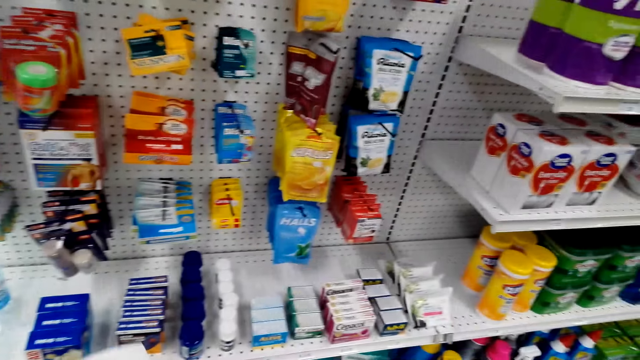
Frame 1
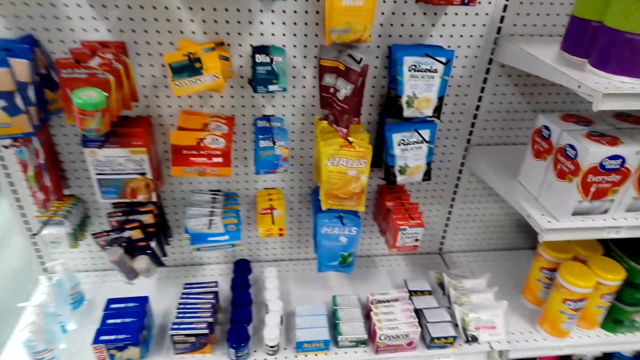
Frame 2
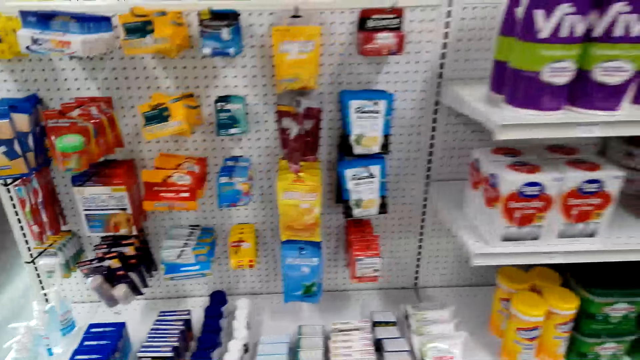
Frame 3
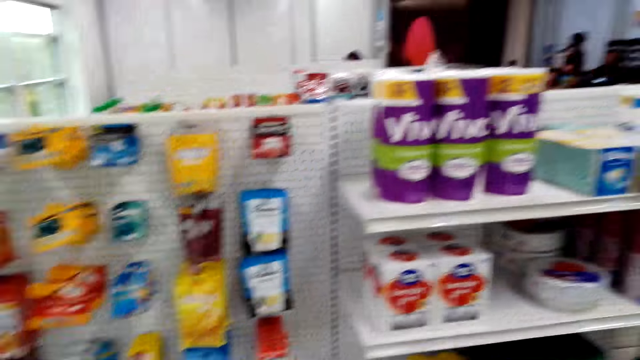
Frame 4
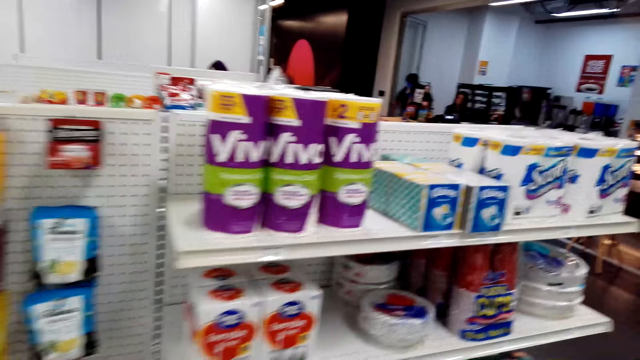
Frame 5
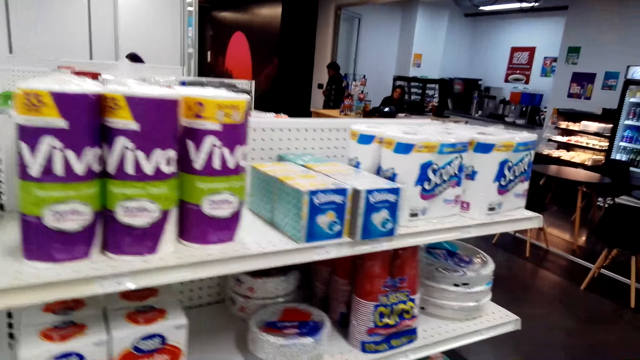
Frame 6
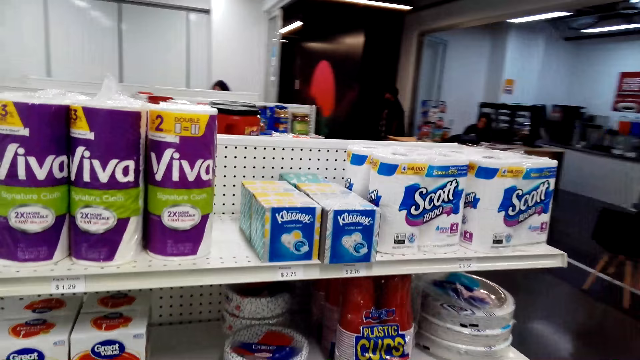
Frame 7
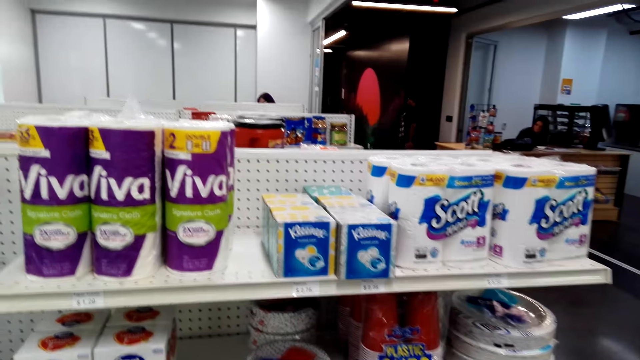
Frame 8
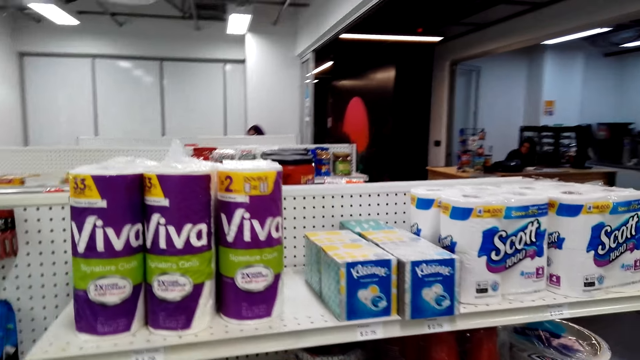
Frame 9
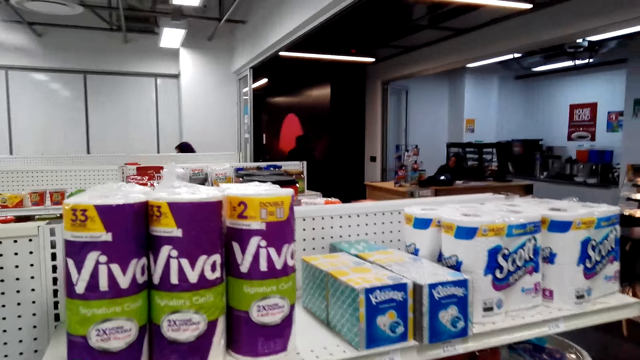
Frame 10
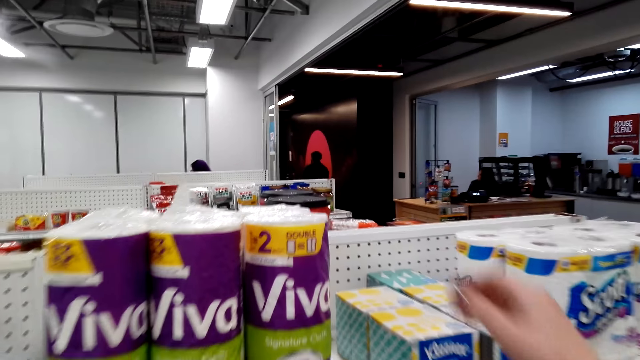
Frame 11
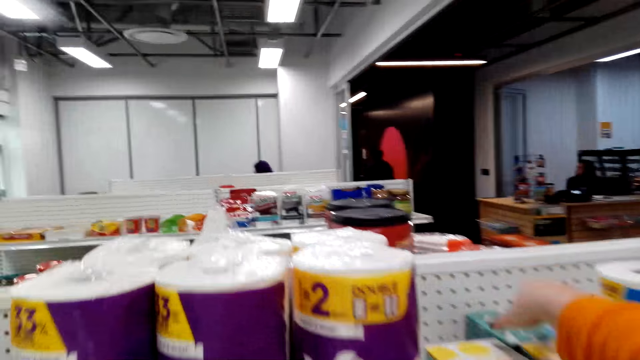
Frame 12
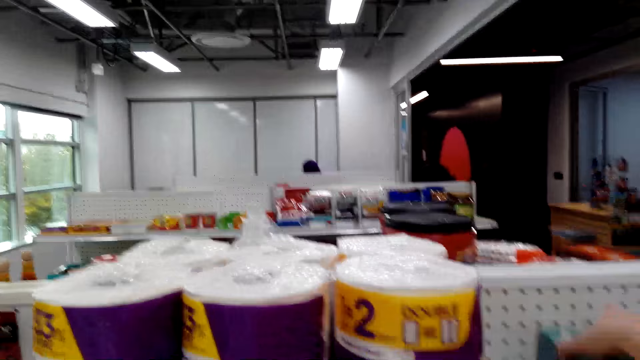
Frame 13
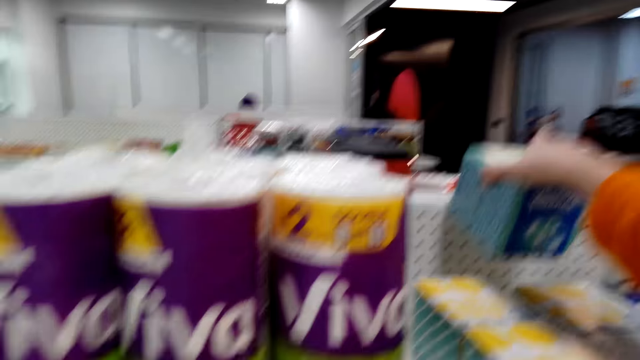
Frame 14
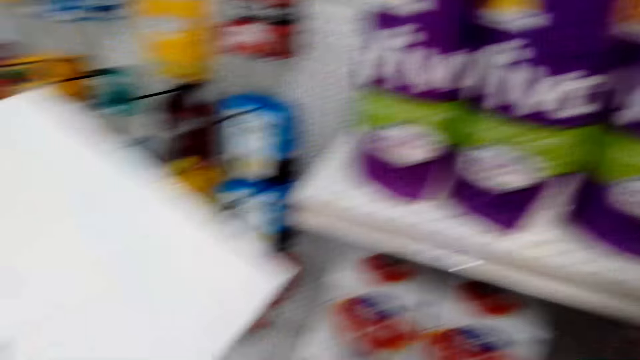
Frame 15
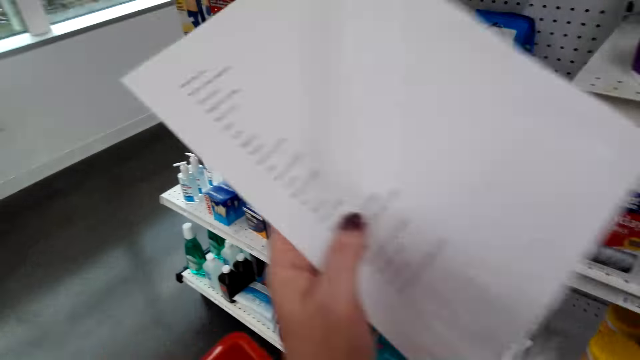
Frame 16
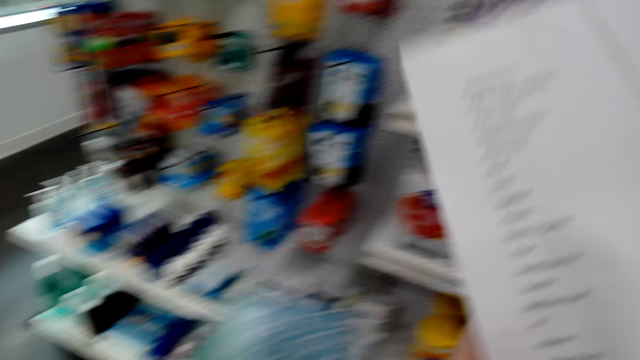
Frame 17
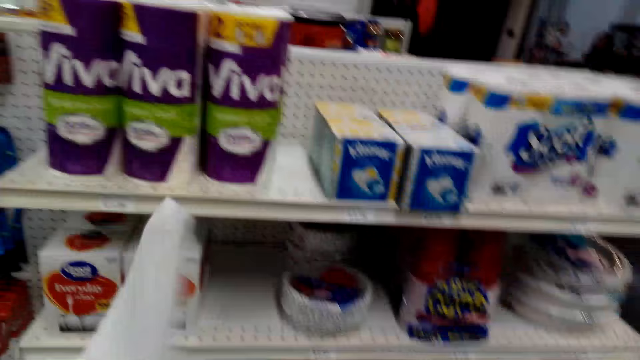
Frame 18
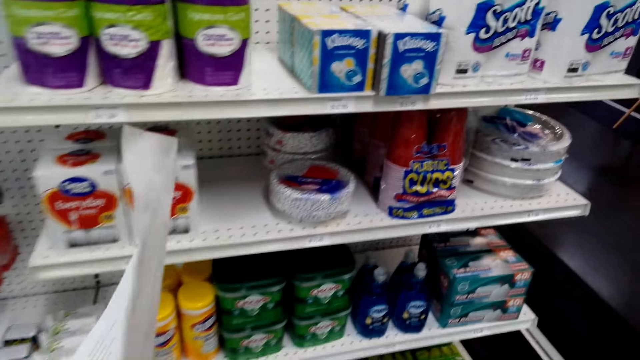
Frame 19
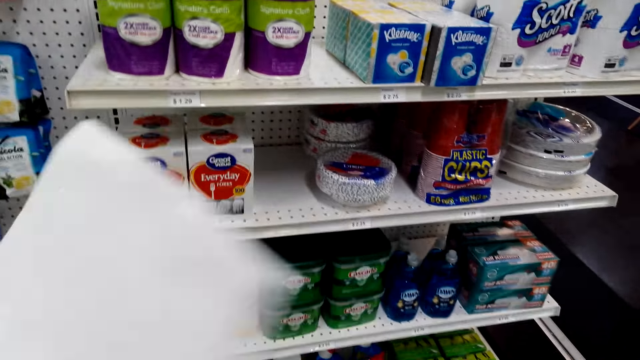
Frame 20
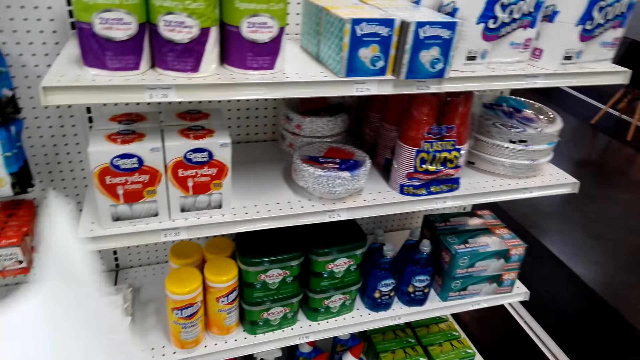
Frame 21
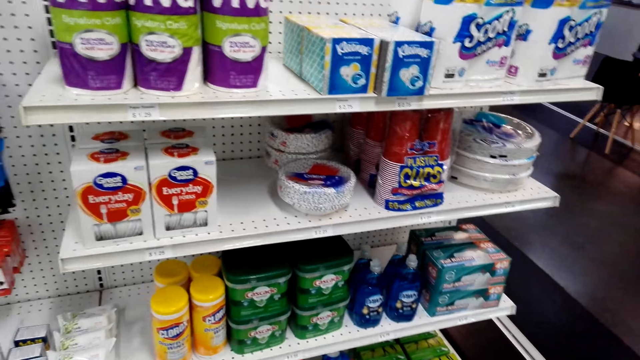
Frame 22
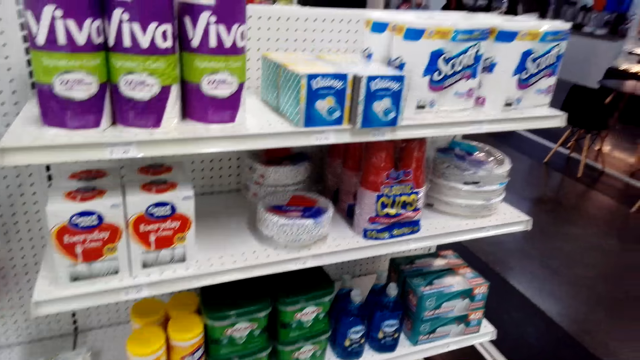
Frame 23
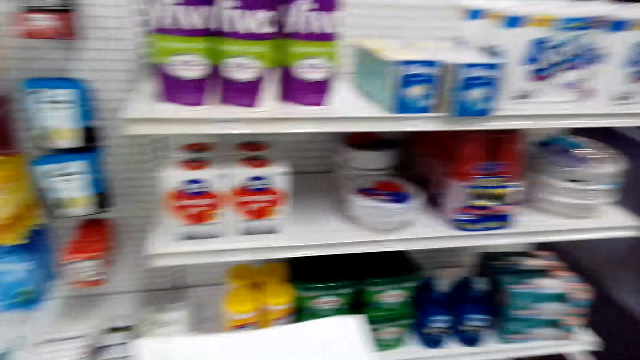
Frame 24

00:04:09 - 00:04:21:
The camera wearer walks in the supermarket. They look around. They pick up tissue in the shelf. They look around.

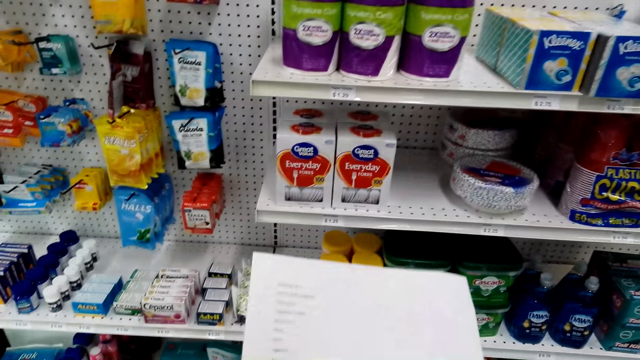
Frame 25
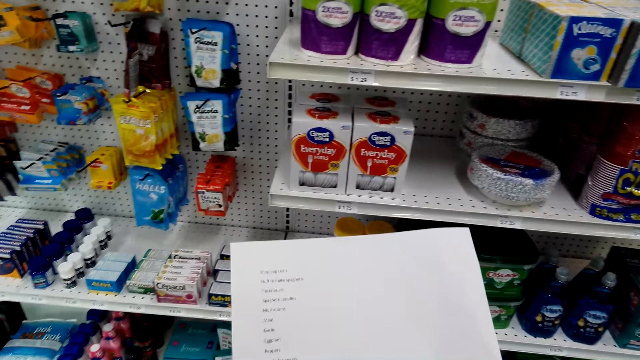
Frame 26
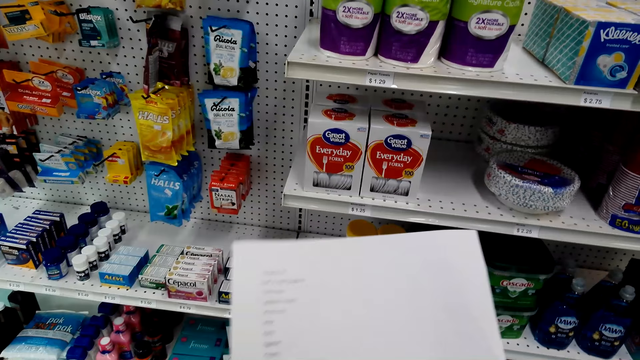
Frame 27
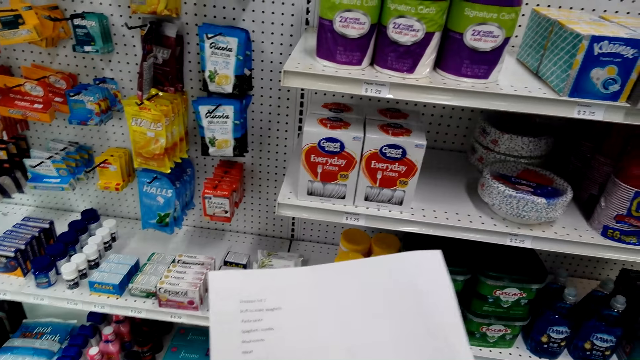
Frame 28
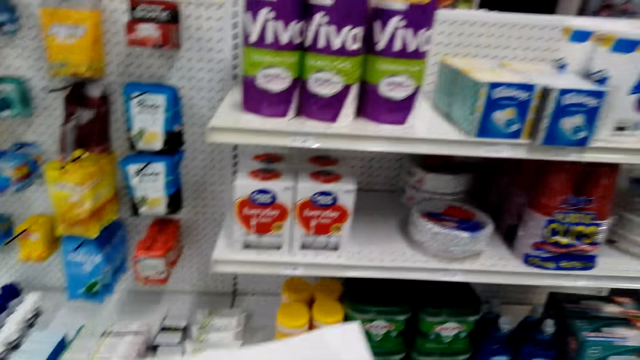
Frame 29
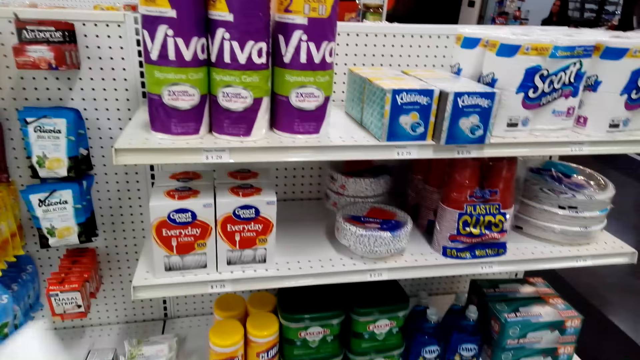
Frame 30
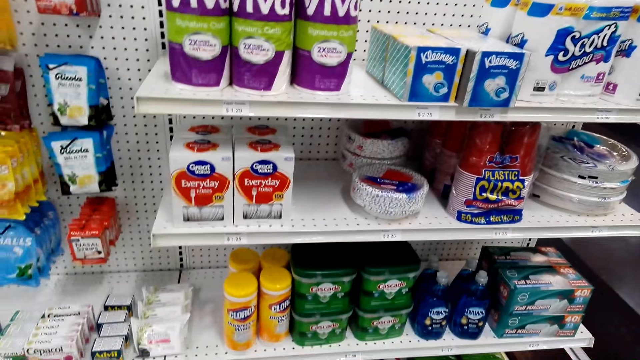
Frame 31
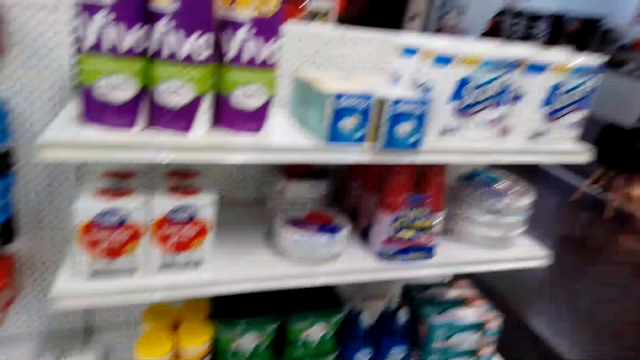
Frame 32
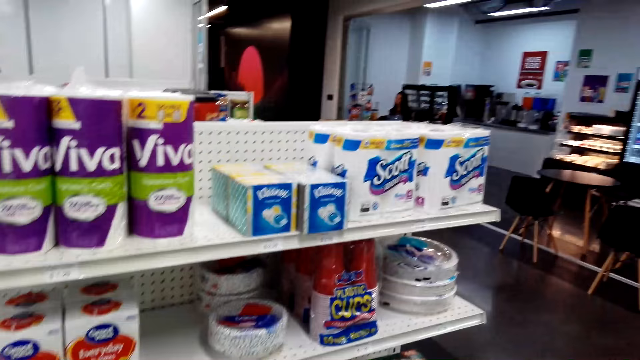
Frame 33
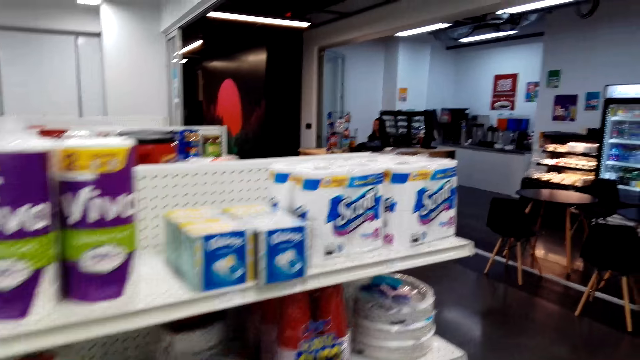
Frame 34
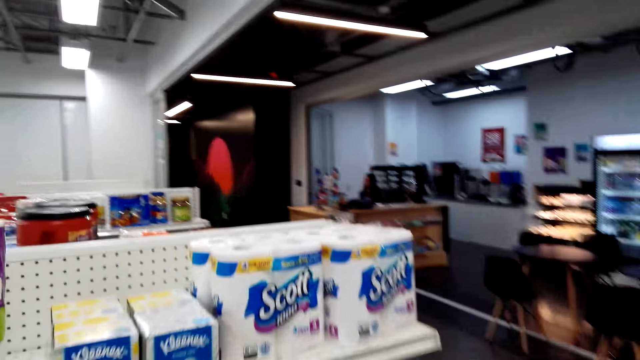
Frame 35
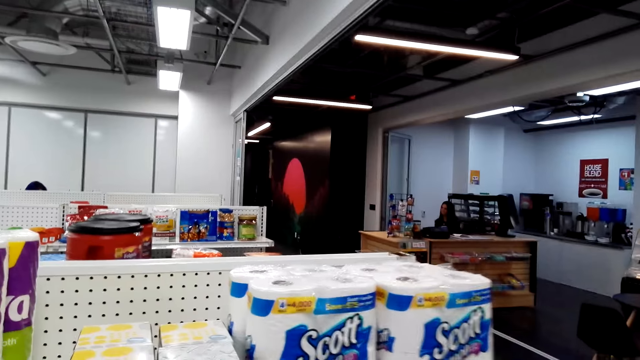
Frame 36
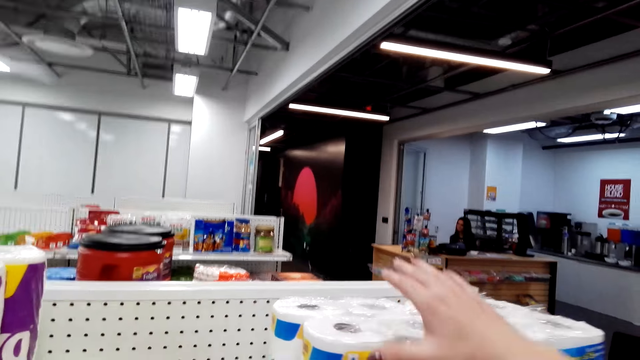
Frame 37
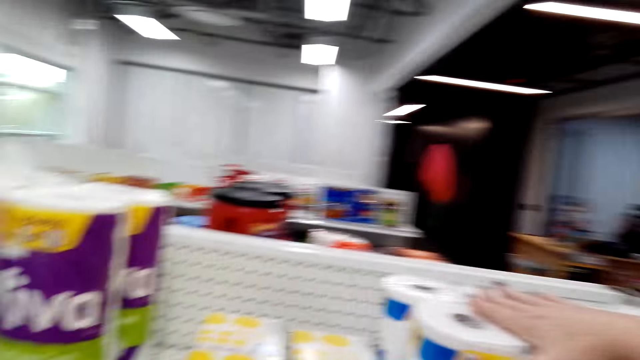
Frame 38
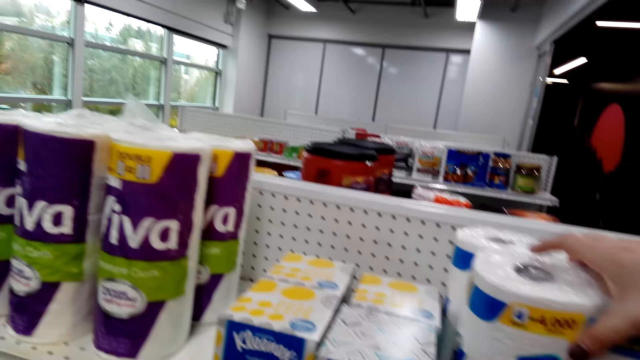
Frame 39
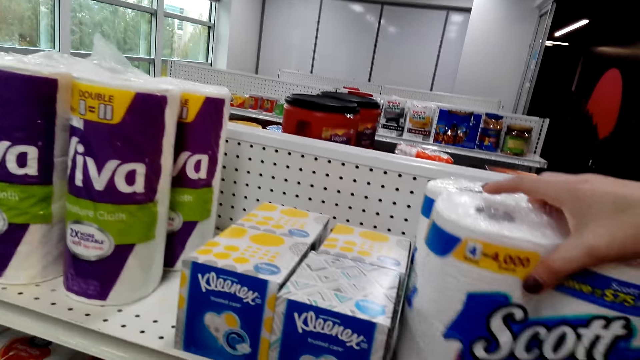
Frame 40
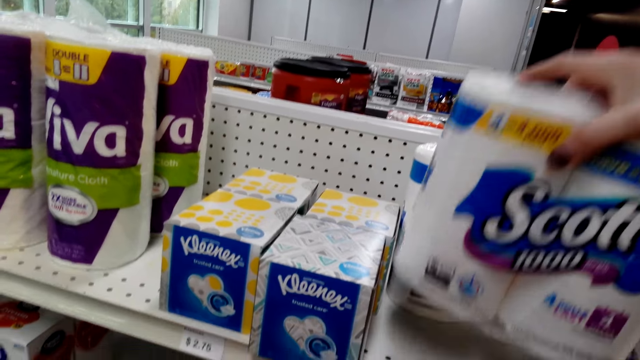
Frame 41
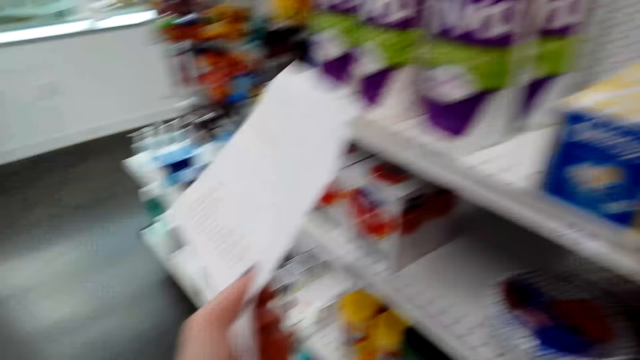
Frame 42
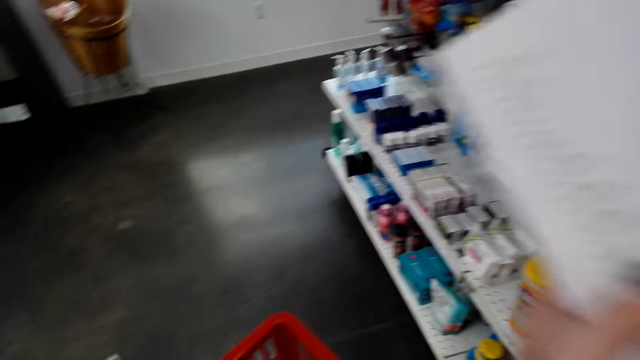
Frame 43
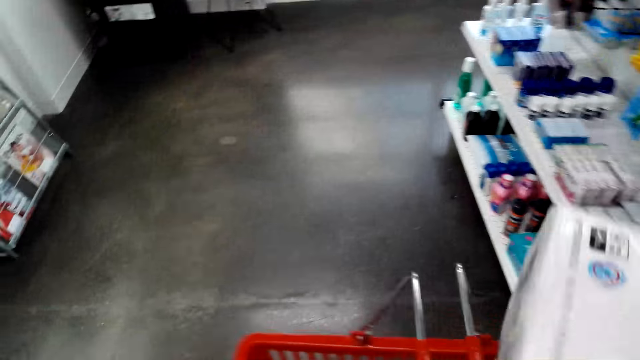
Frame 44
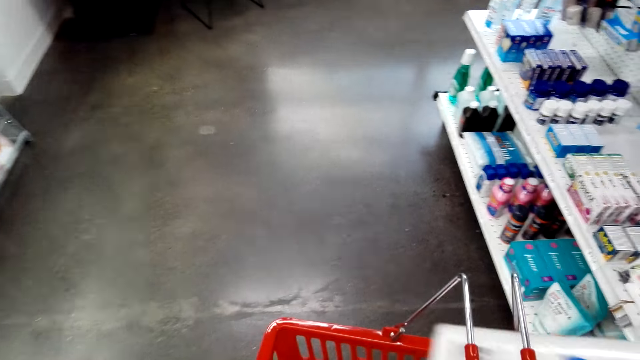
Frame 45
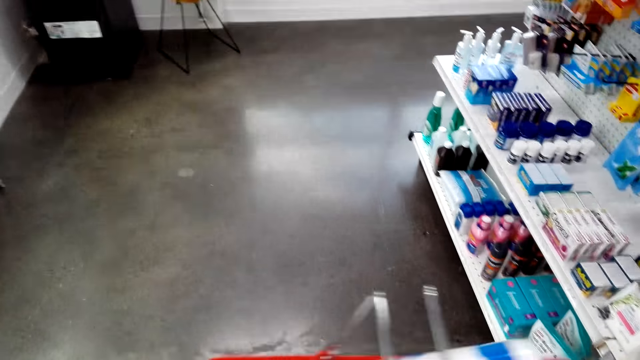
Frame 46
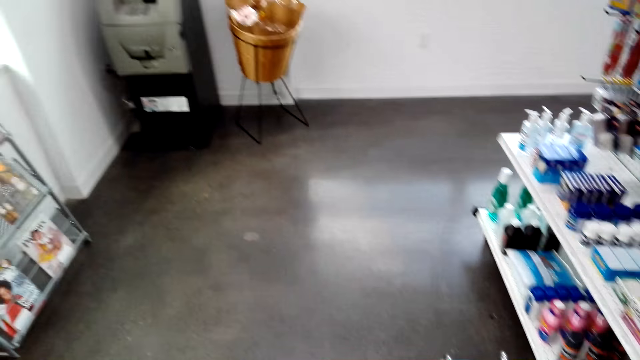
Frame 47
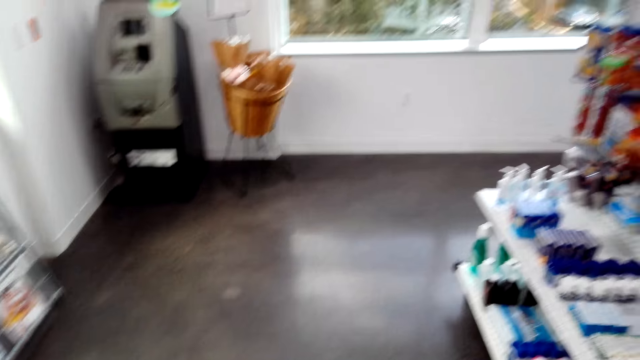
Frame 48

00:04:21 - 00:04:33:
The camera wearer reads the shopping list paper. They look around. They pick up paper towel in the shelf. They put the paper towel in the shopping basket.
